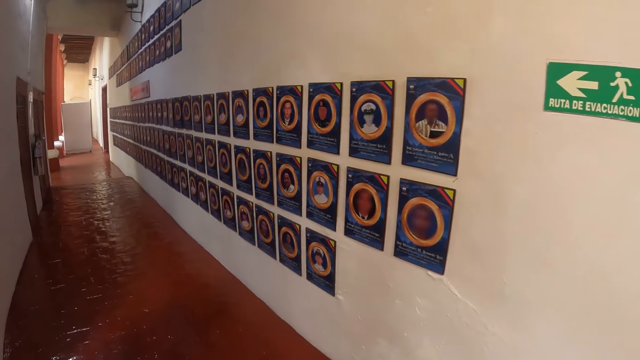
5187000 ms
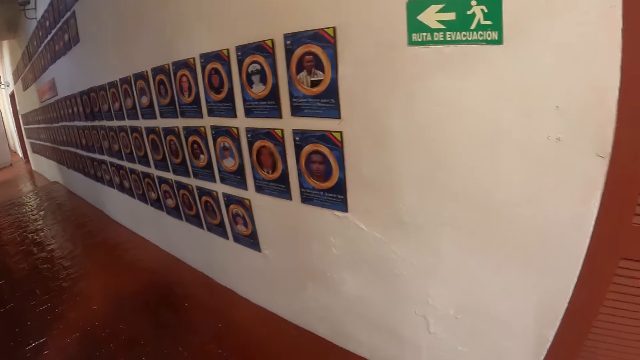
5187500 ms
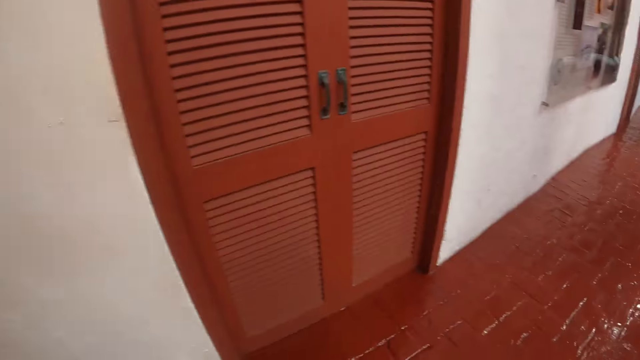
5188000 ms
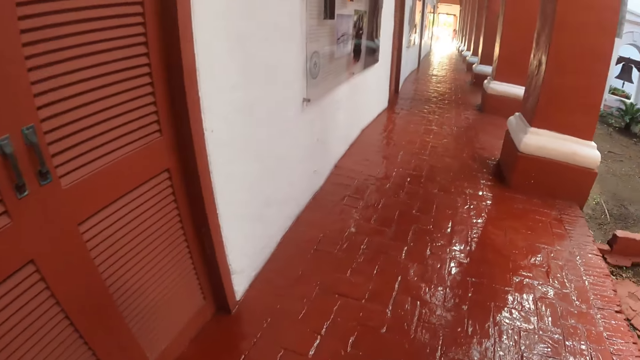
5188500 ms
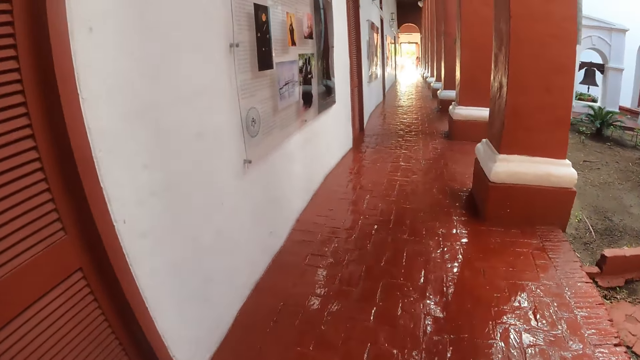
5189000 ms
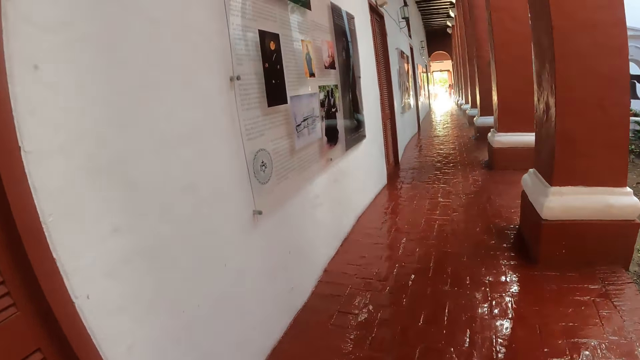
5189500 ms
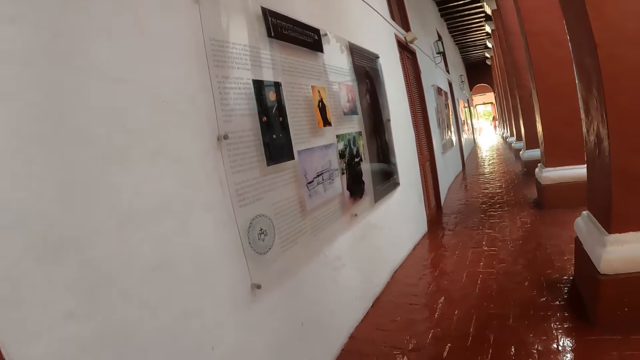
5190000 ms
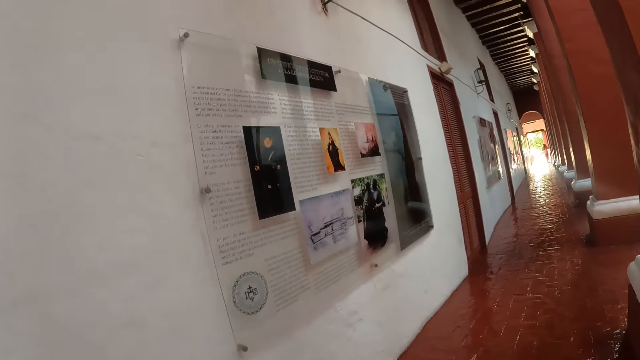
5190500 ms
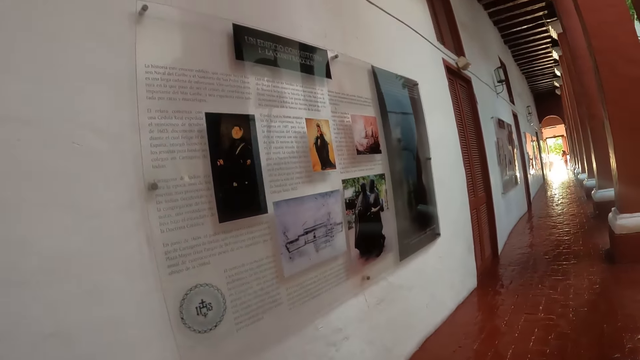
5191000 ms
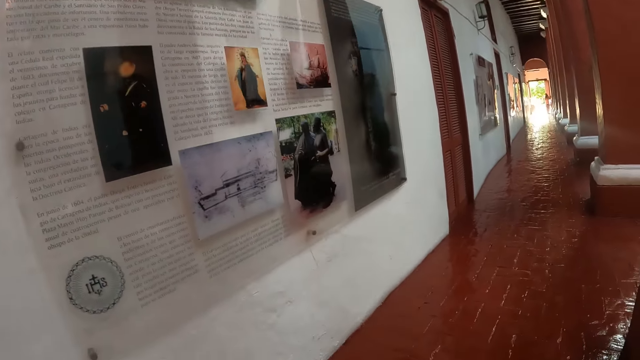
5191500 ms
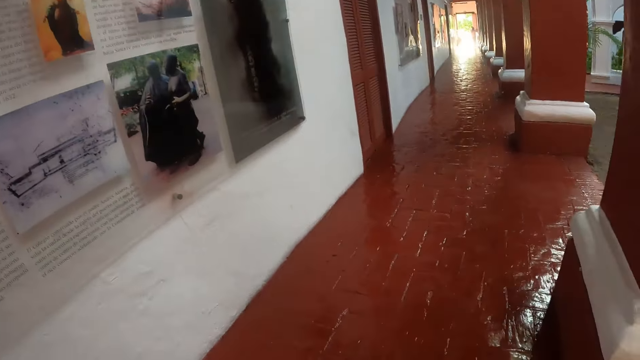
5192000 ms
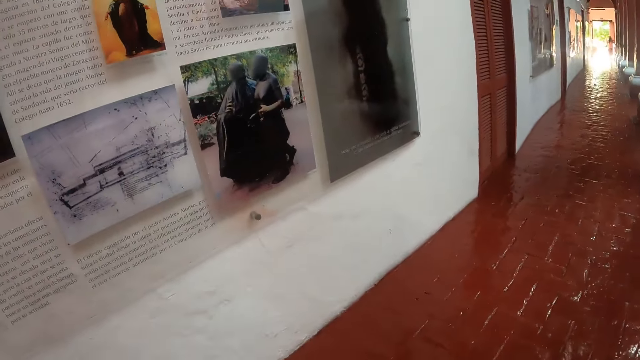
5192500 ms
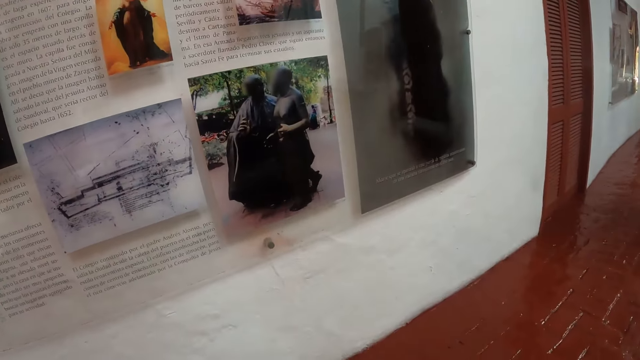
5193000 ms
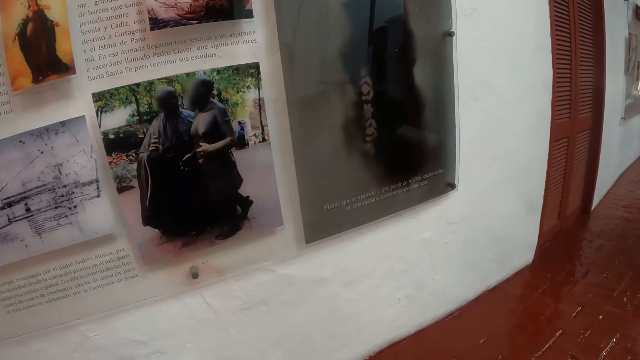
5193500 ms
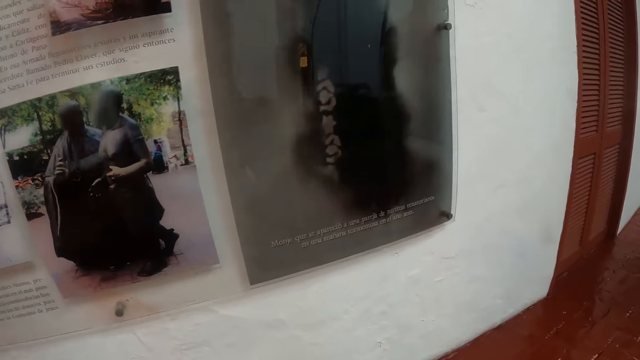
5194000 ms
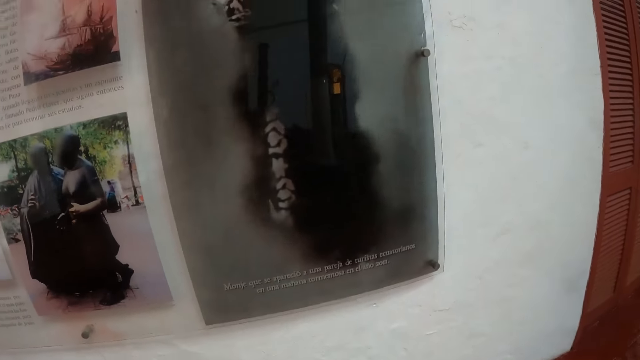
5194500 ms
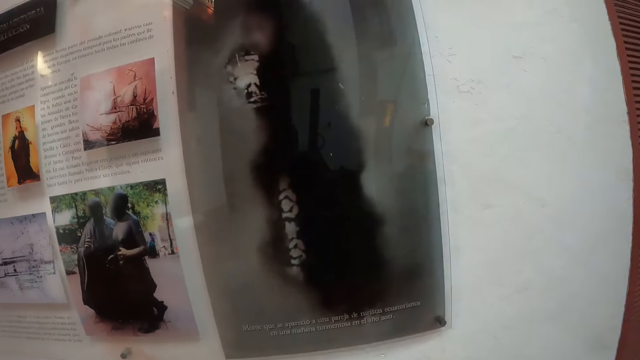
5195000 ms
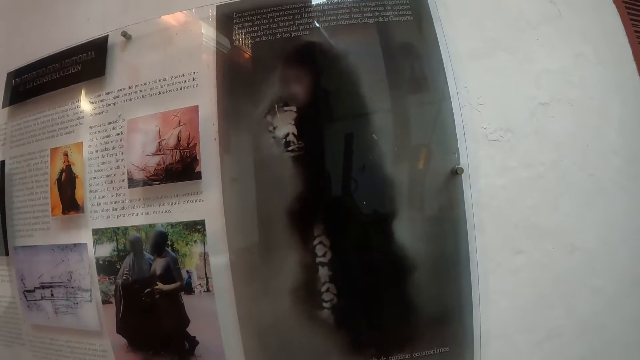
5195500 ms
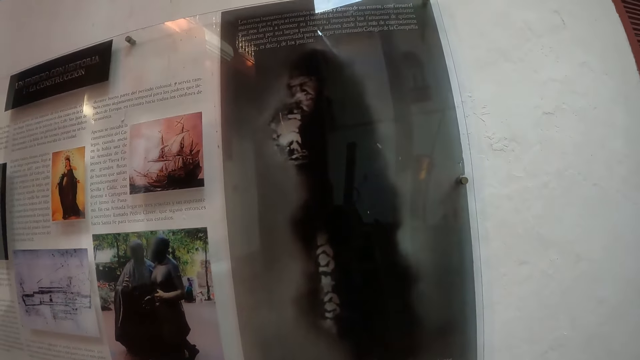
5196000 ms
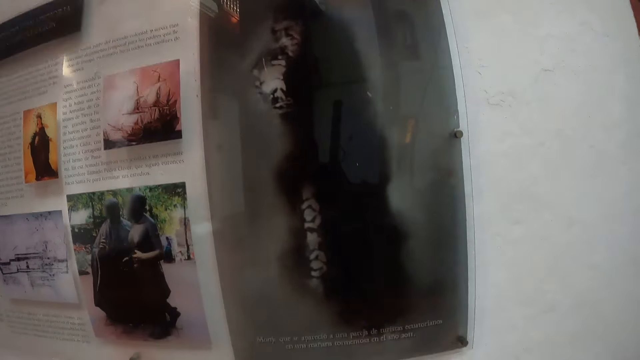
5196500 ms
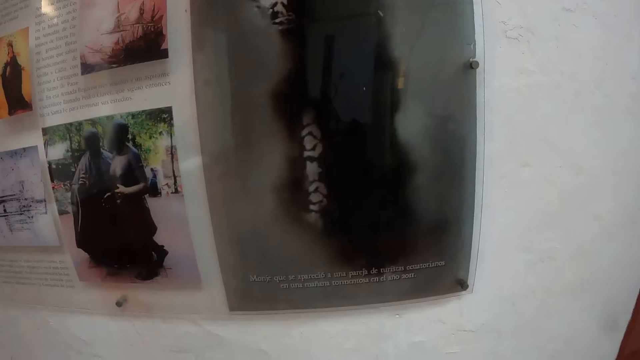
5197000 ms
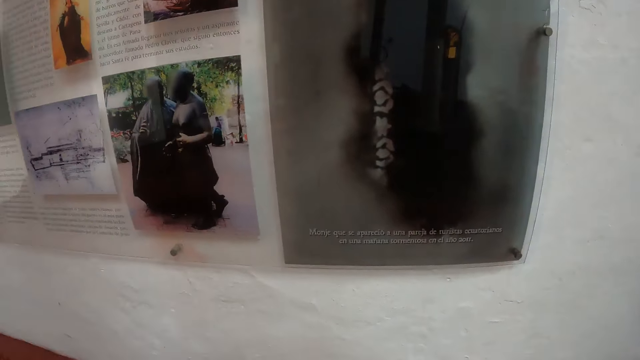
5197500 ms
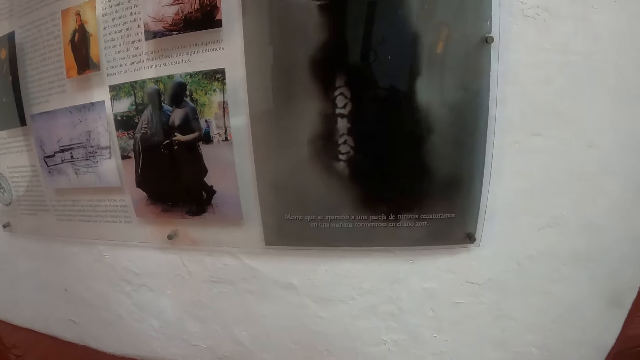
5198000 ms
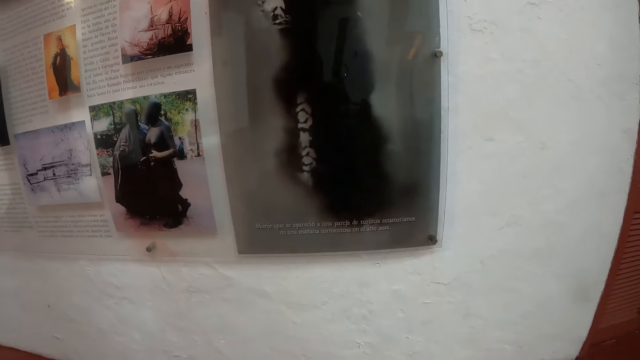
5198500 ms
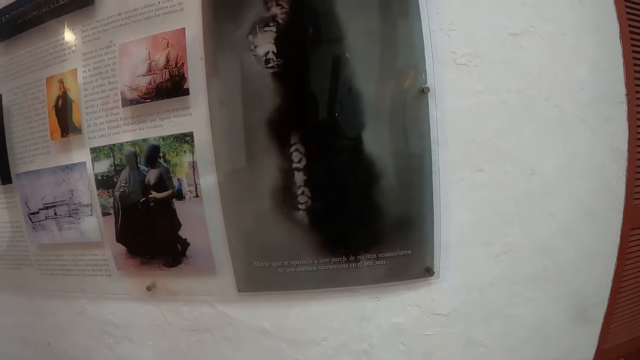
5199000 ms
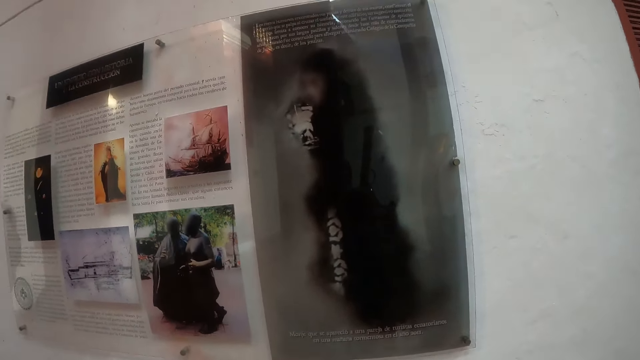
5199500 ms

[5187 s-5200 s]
The camera wearer looks around the museum. They walk around the museum. They stare at the pictures on the wall. They stare at the picture on the notice board.

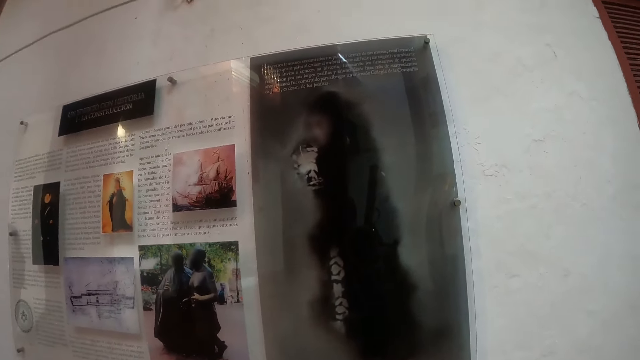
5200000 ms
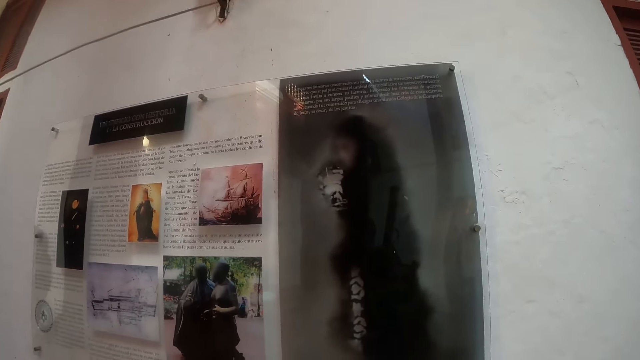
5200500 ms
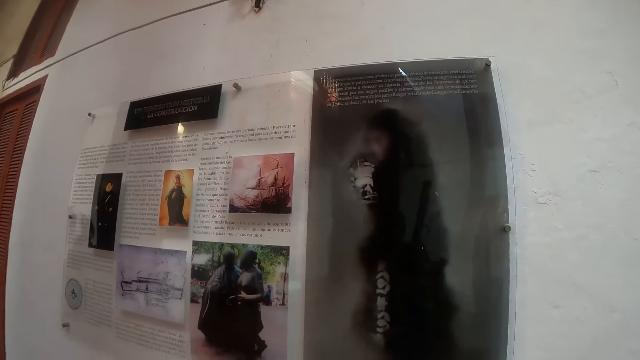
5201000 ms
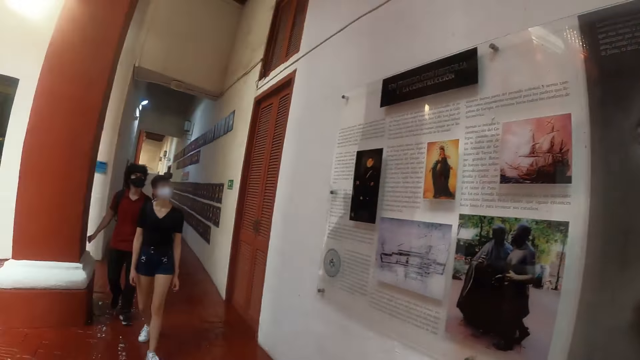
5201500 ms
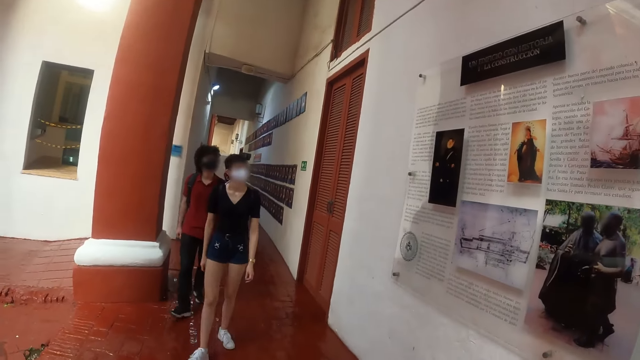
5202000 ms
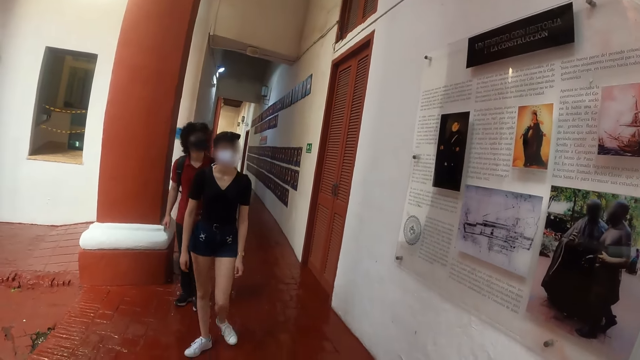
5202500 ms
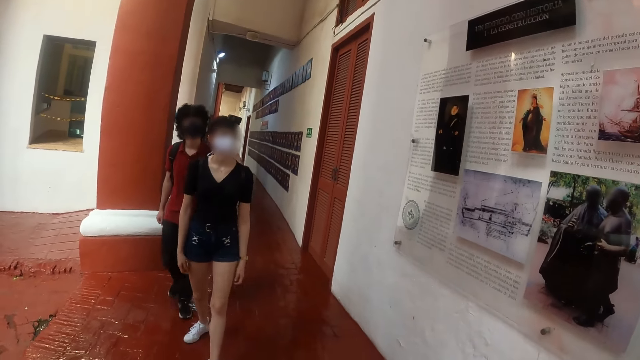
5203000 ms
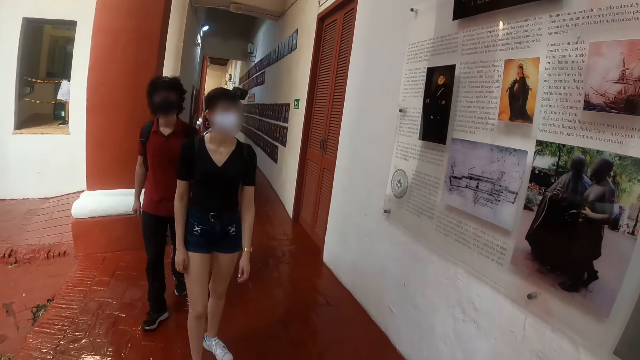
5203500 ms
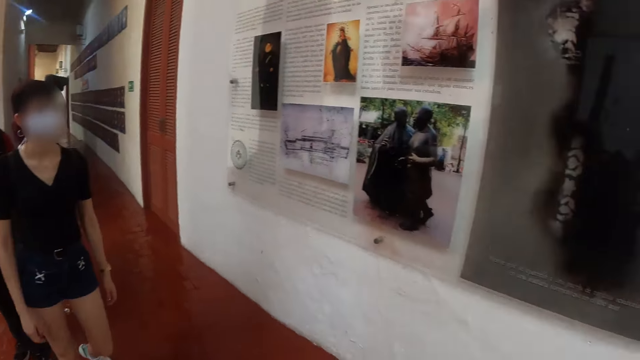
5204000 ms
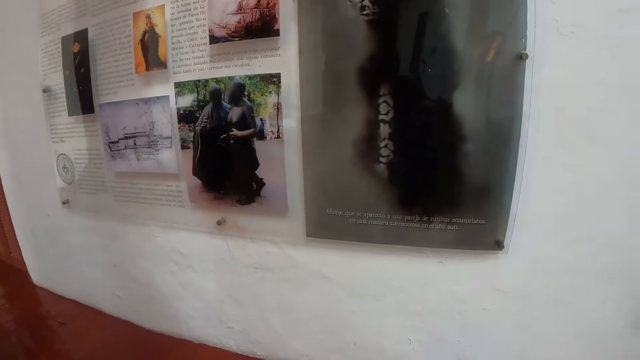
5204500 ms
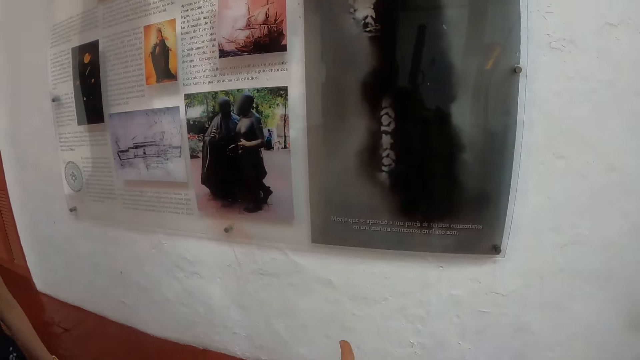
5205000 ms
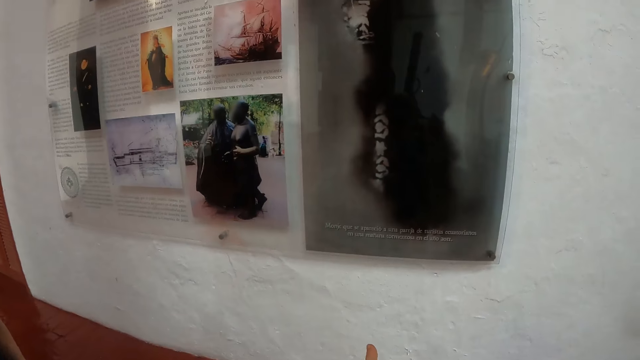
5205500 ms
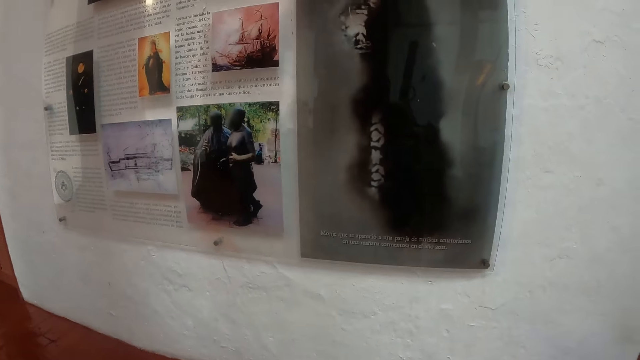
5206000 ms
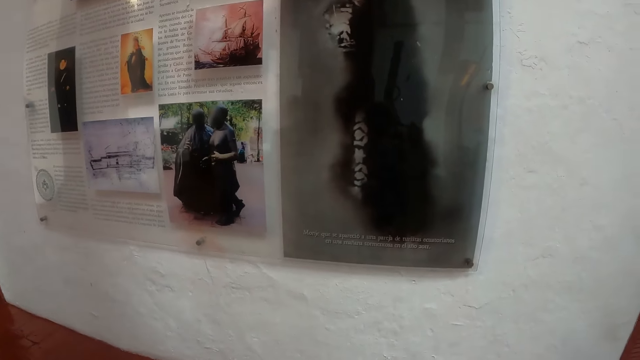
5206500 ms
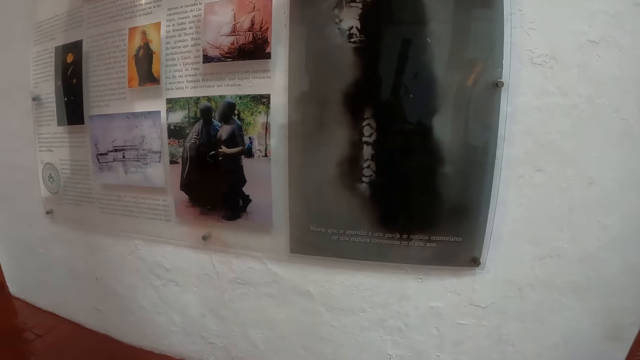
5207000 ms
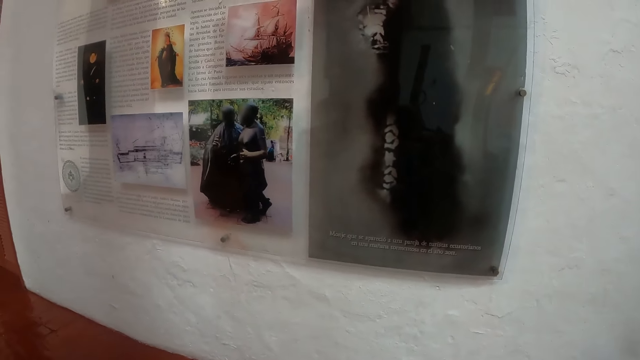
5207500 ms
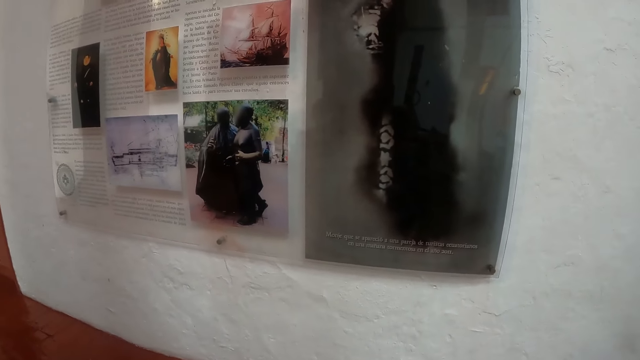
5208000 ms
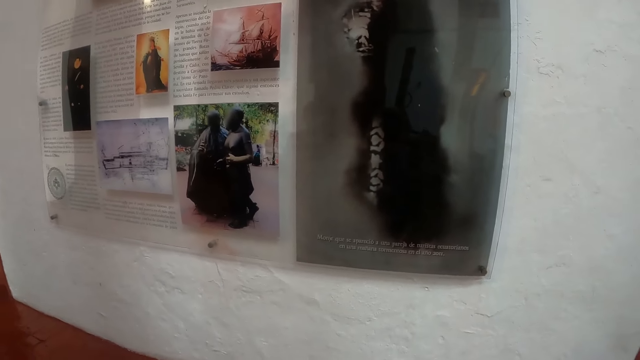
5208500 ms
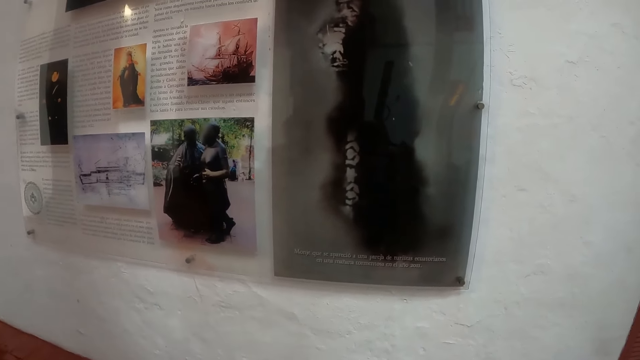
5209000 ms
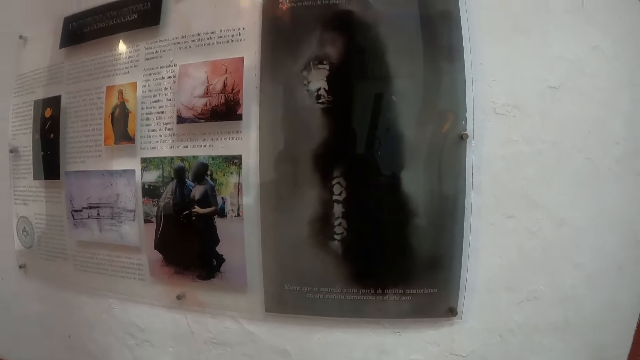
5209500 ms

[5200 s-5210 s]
The camera wearer looks around the museum. They stare at a person and another person. The person and the other person walk around the museum. The camera wearer looks around the museum. They stare at the pictures on the wall.
